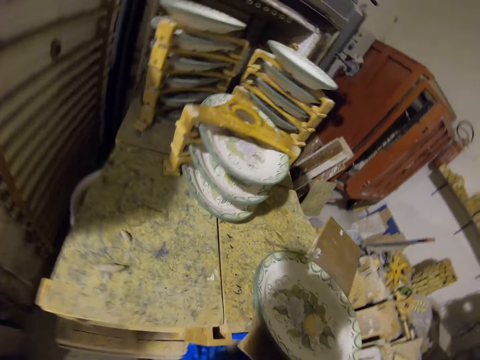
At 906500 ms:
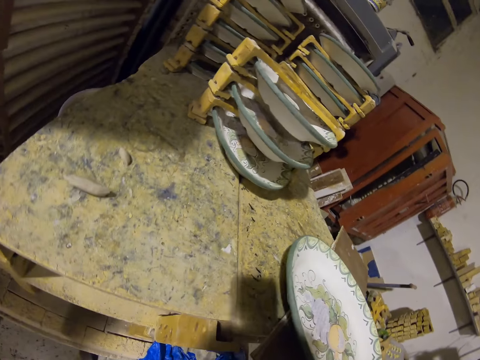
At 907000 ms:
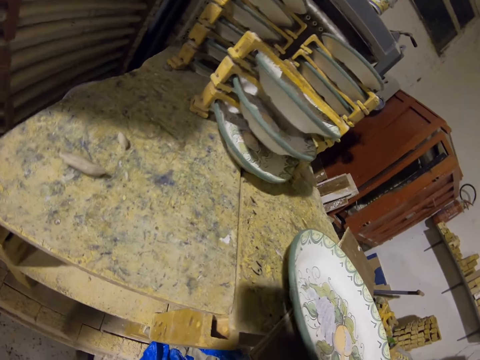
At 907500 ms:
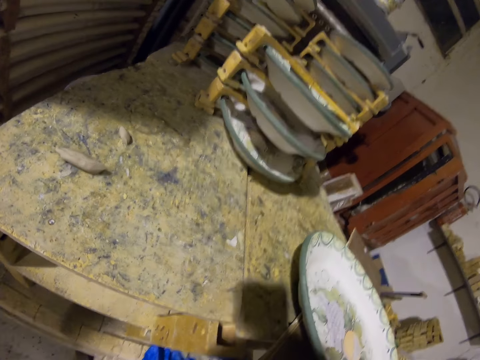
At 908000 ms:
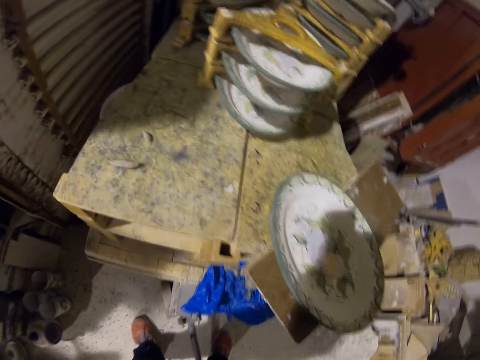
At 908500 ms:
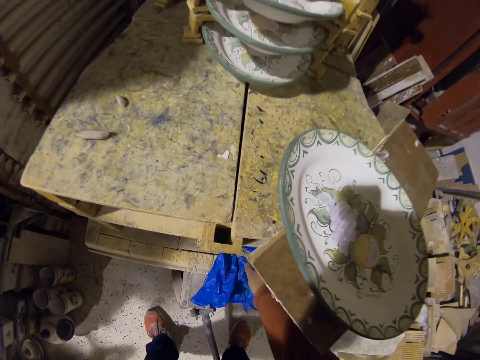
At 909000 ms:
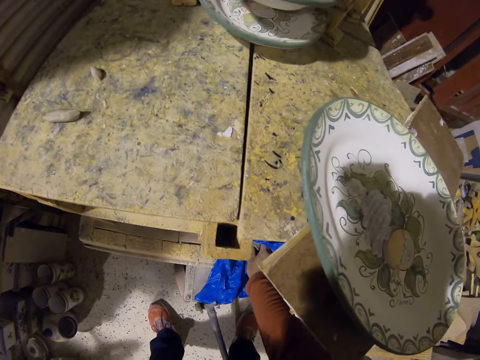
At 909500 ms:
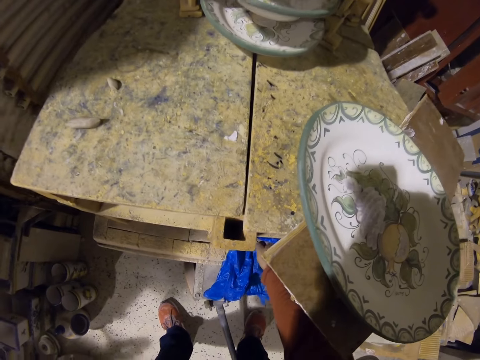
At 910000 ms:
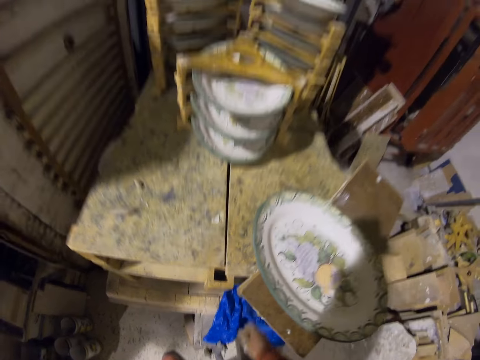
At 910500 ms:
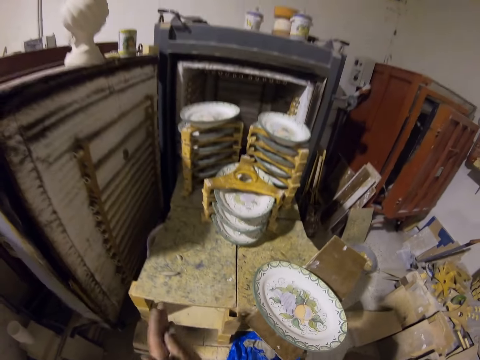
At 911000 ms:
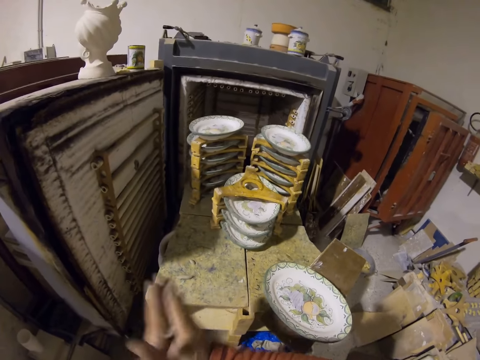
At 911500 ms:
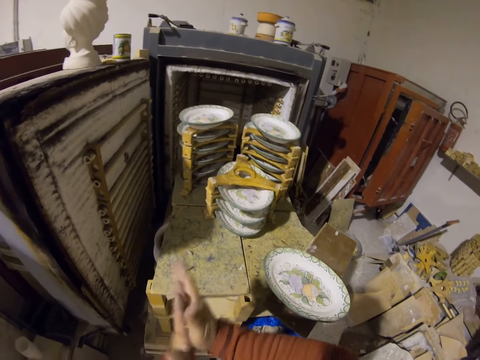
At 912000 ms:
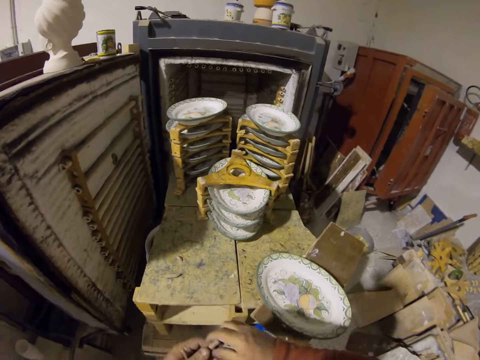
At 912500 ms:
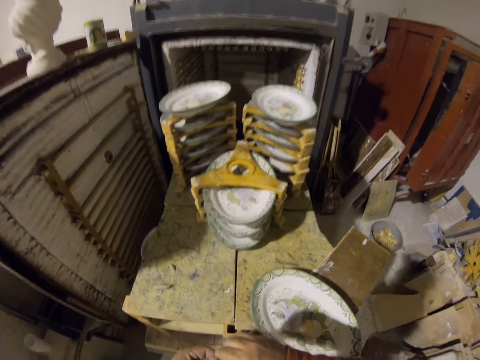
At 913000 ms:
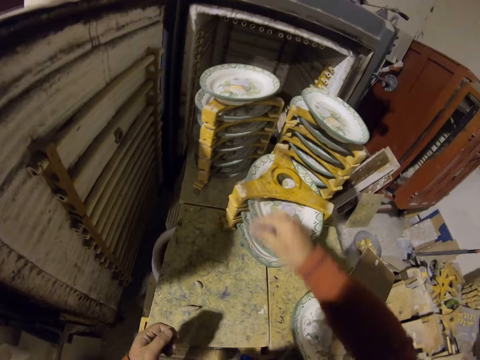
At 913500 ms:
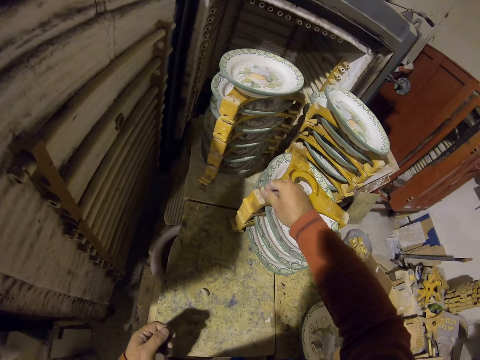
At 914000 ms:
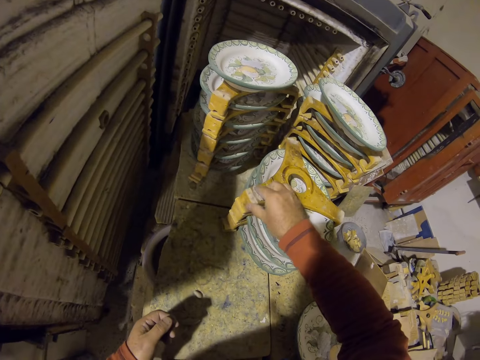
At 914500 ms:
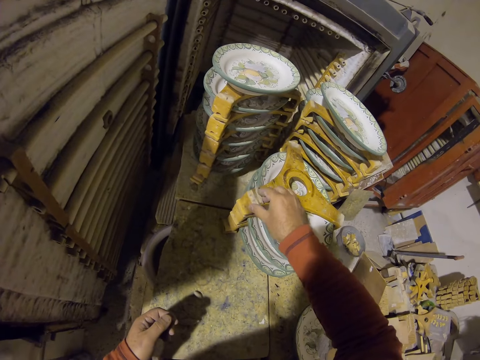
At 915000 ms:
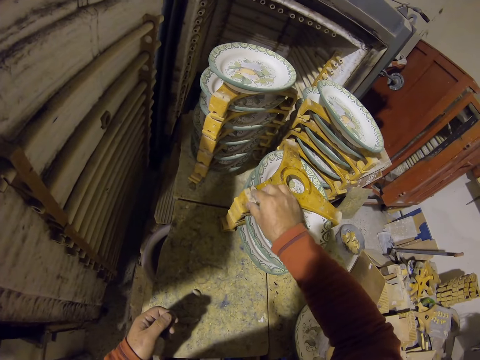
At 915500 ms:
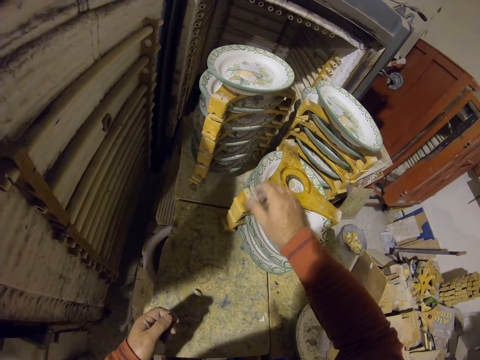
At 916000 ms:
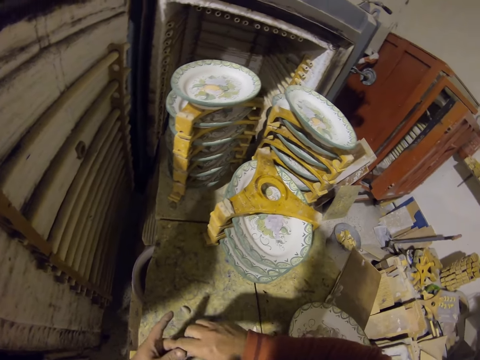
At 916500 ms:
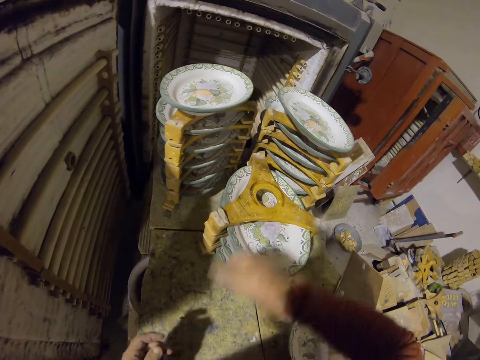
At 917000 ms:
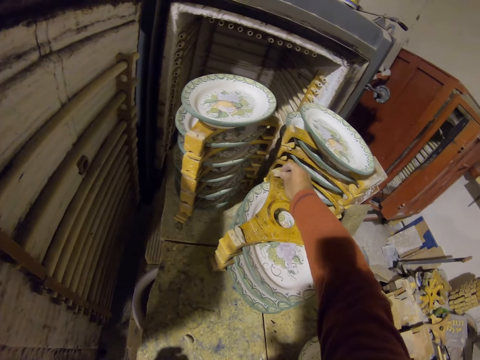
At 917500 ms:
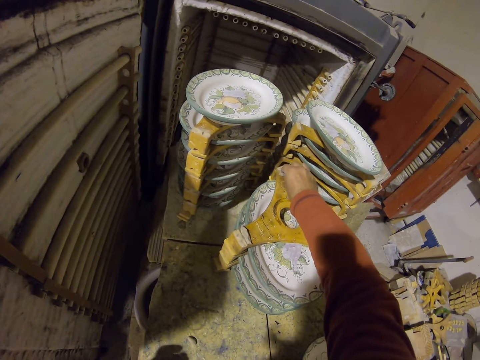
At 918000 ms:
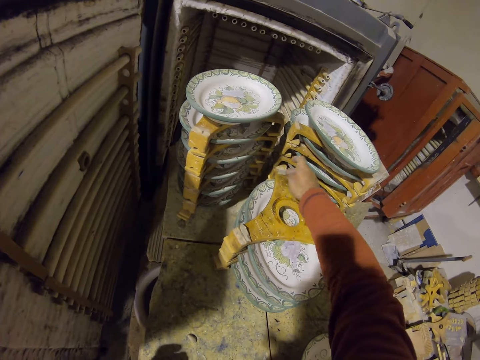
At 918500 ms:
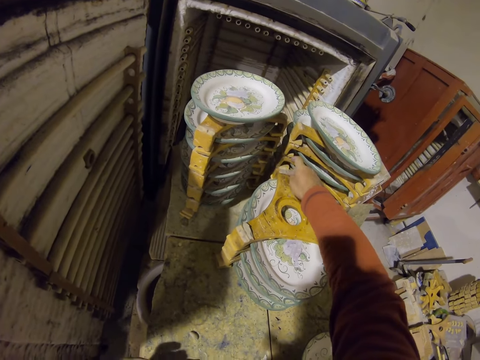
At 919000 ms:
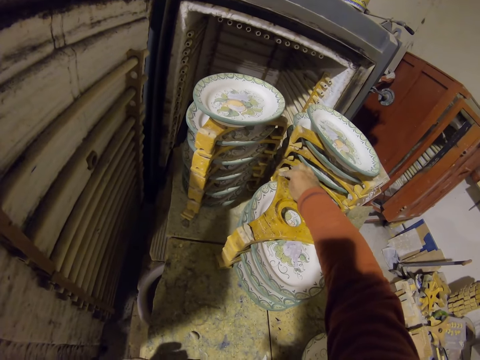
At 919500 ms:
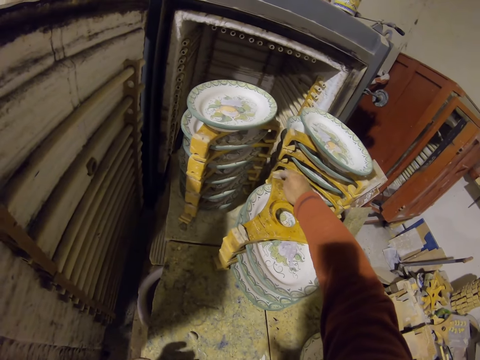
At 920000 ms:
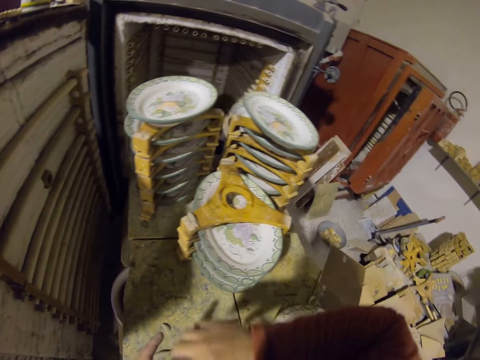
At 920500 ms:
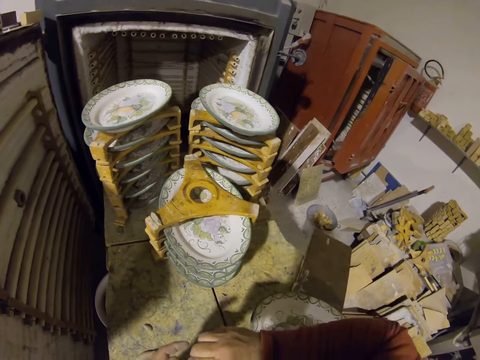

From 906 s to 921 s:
The camera wearer picks a clay or rubber gum. They roll the clay on the hand. They apply the gum on the wood holder.

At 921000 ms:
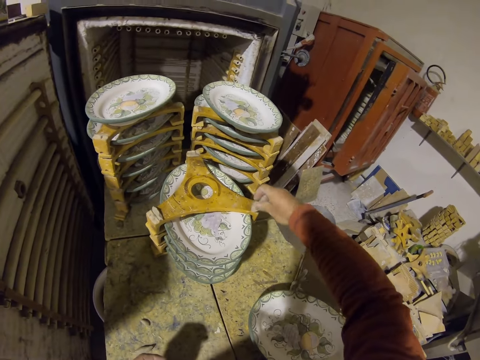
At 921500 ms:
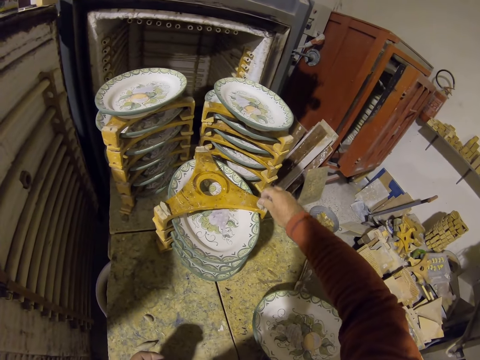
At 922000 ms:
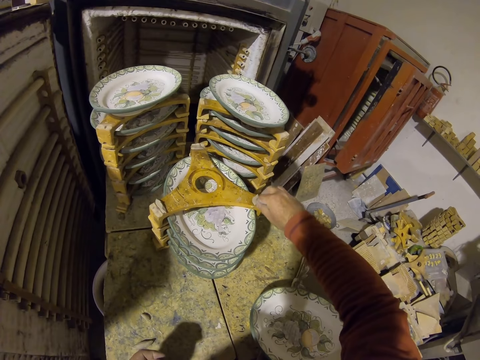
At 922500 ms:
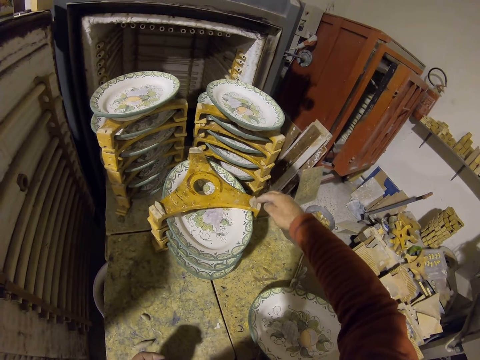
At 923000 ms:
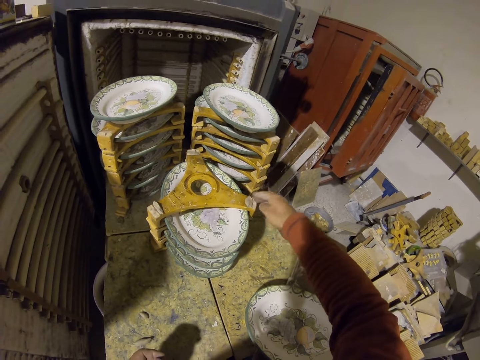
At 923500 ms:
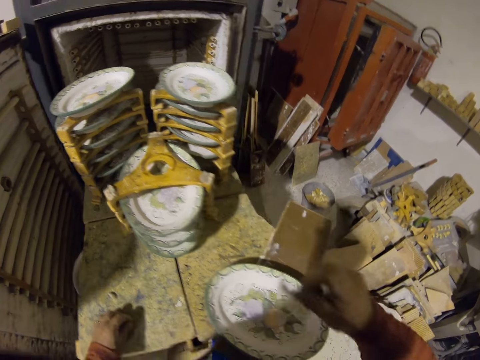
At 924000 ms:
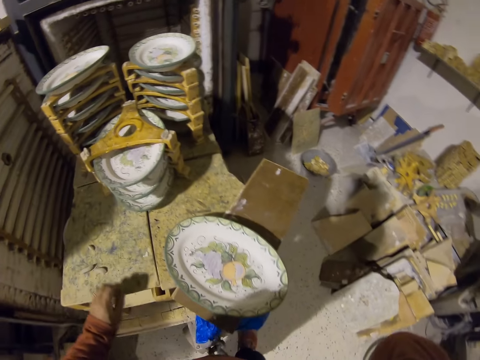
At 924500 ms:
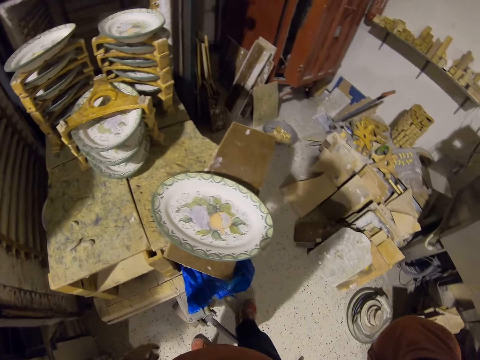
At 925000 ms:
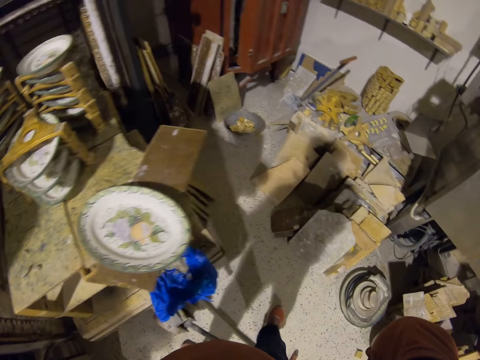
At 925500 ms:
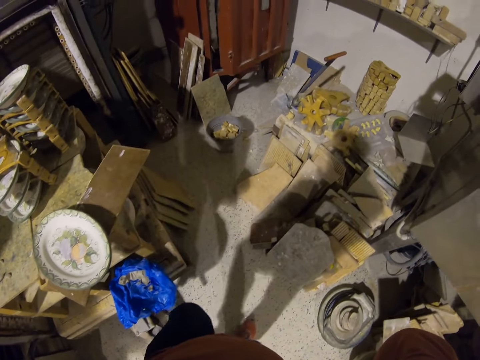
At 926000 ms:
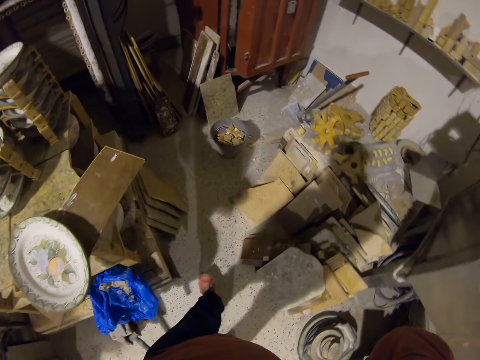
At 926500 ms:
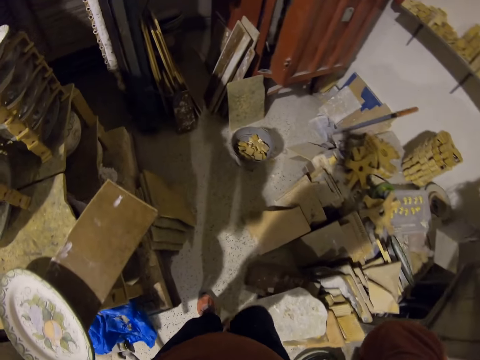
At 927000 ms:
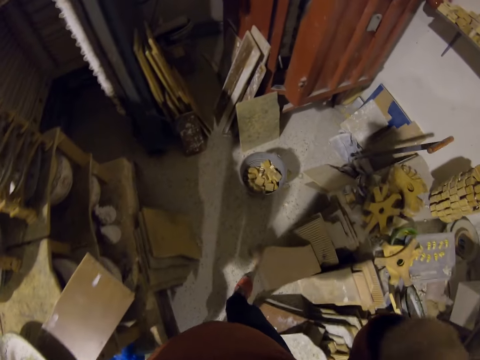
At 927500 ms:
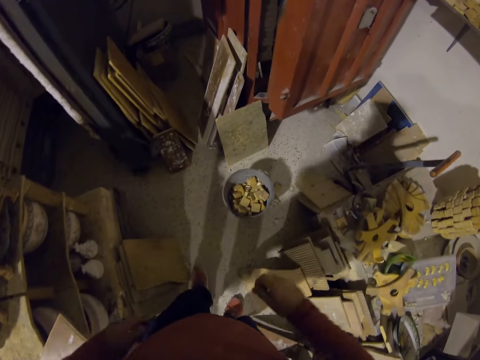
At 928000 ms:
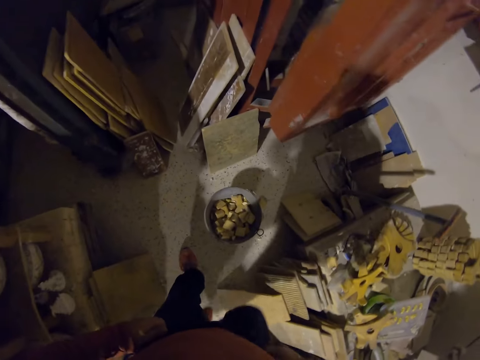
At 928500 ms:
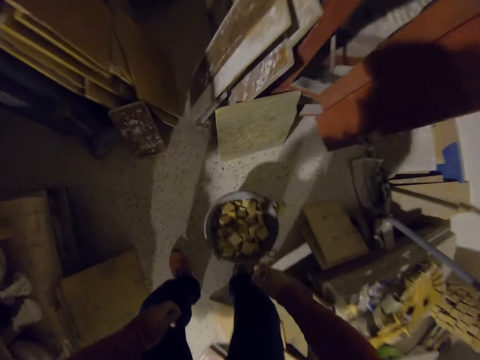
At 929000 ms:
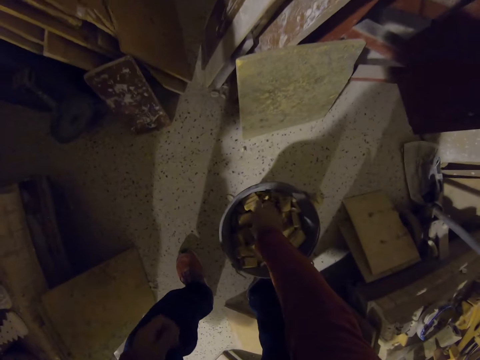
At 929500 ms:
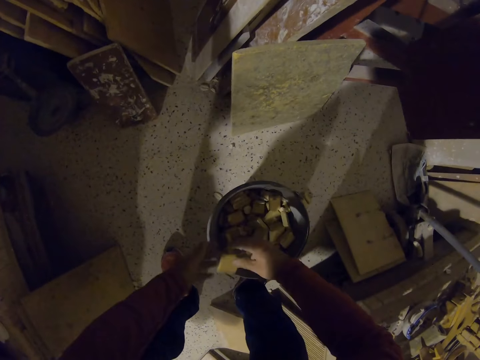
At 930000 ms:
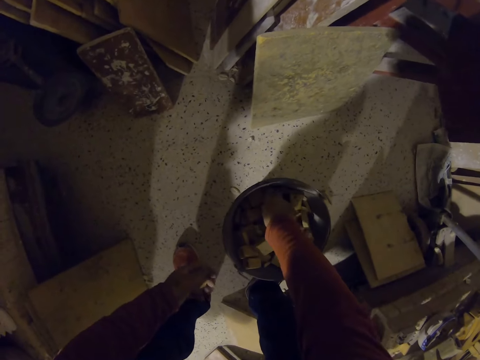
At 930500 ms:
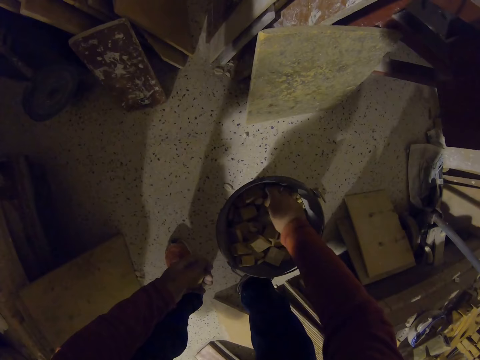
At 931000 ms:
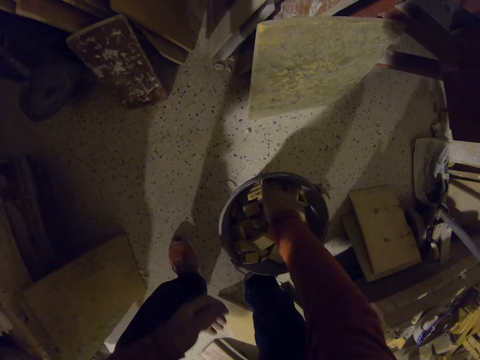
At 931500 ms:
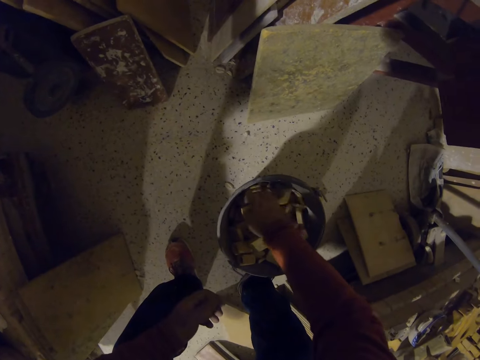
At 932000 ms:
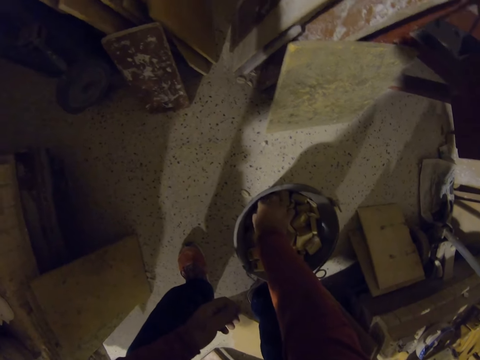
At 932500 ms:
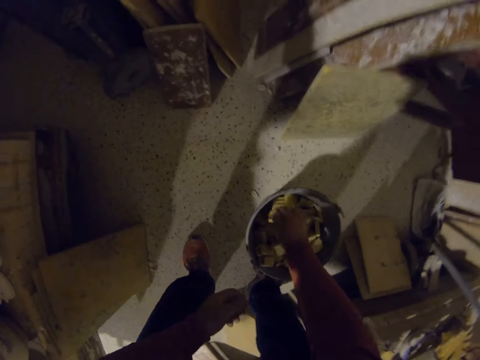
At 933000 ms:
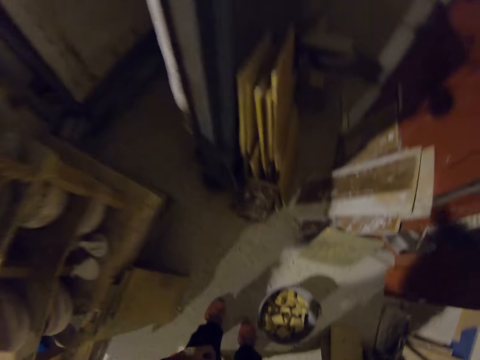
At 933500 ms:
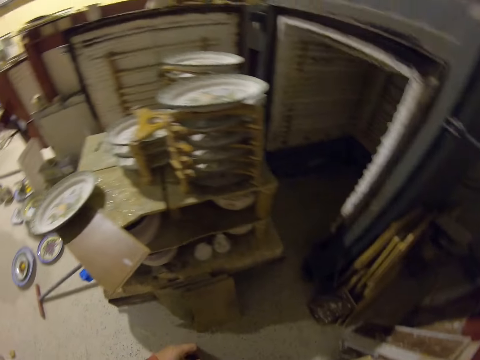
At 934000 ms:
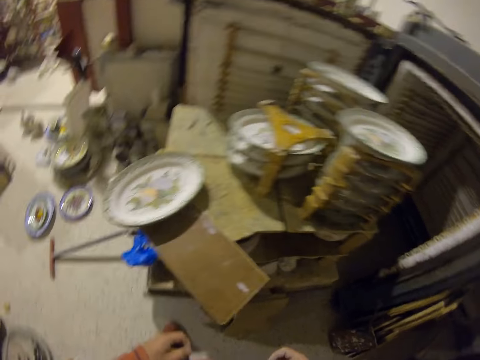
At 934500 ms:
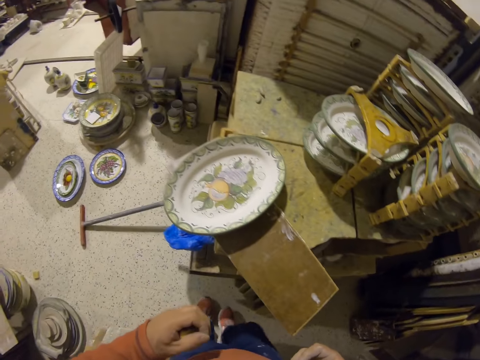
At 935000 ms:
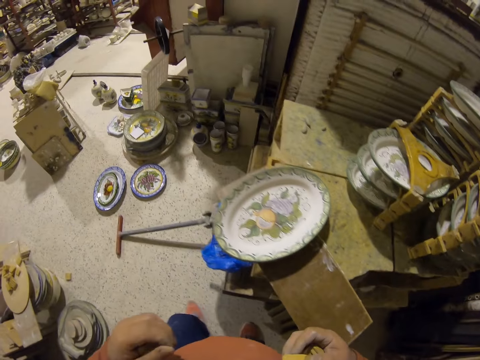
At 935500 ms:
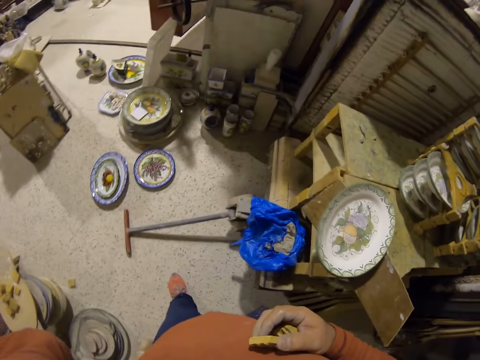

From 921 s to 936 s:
The camera wearer picks wood pieces.
